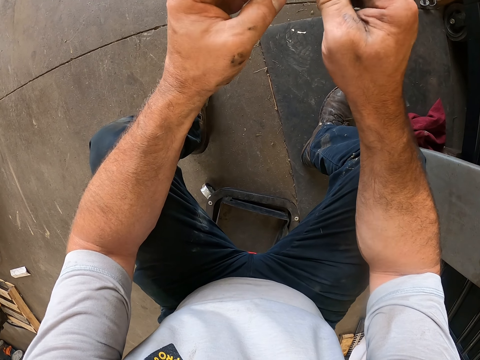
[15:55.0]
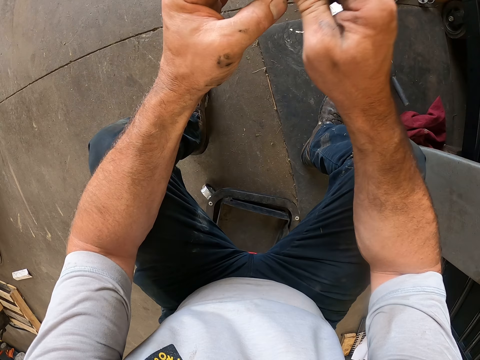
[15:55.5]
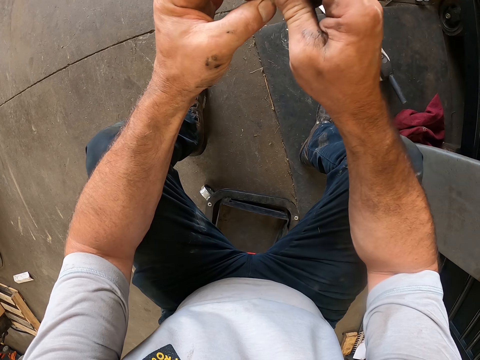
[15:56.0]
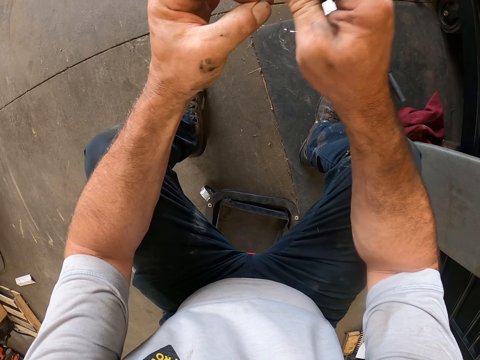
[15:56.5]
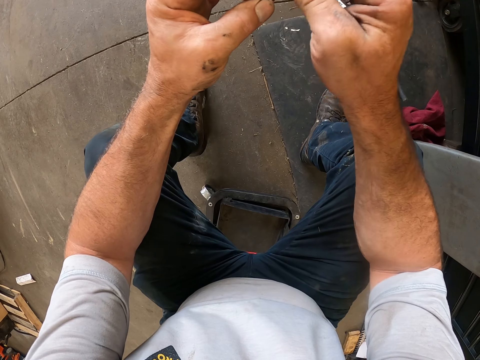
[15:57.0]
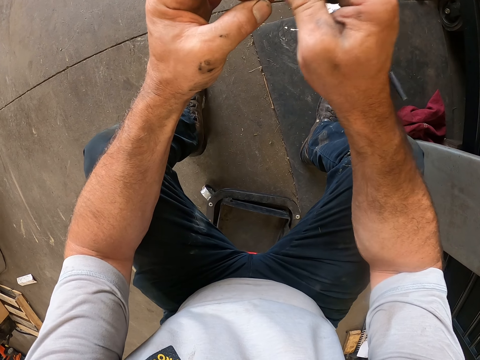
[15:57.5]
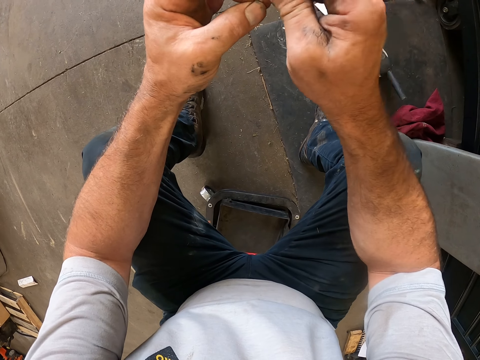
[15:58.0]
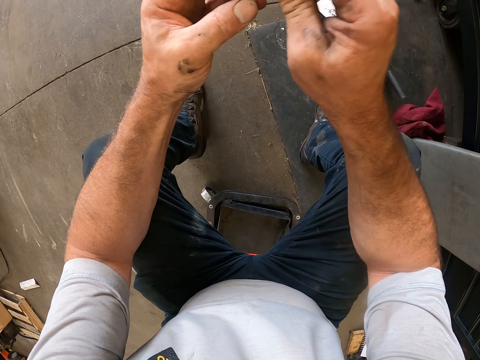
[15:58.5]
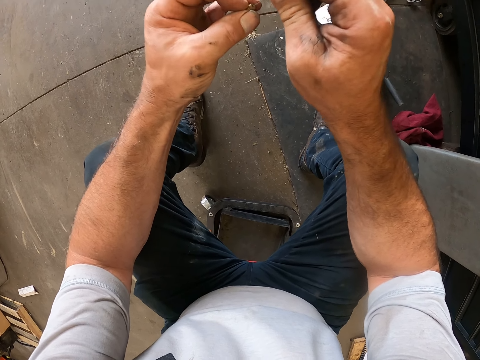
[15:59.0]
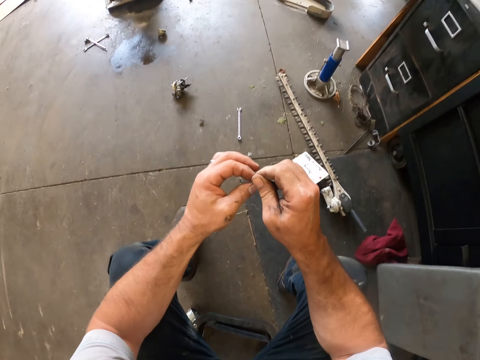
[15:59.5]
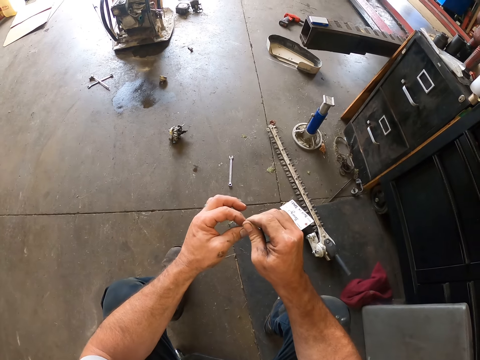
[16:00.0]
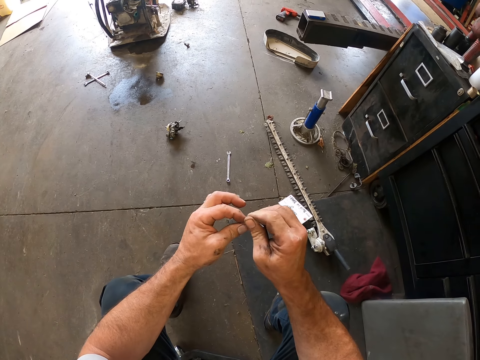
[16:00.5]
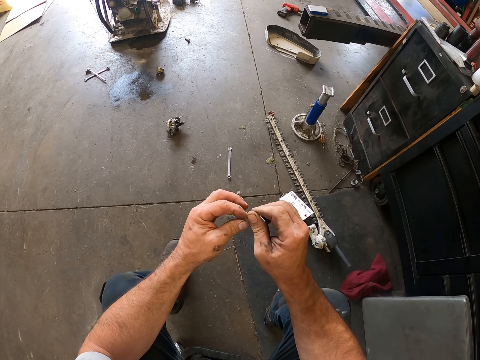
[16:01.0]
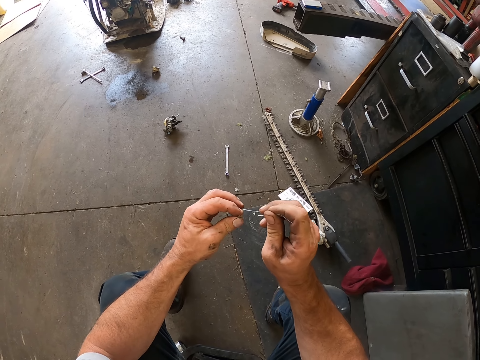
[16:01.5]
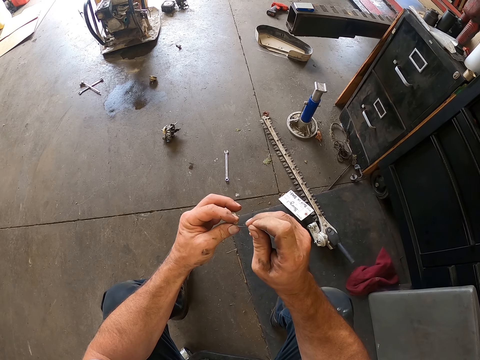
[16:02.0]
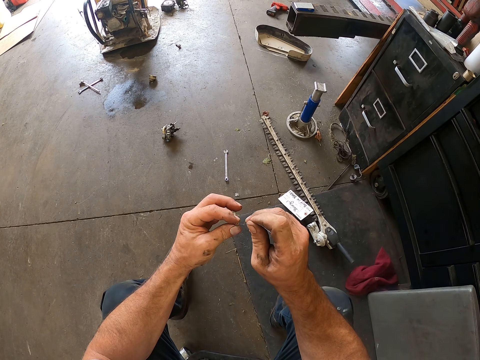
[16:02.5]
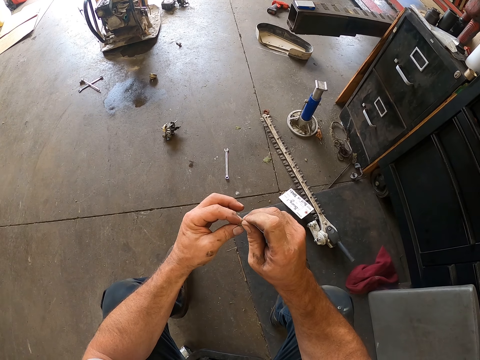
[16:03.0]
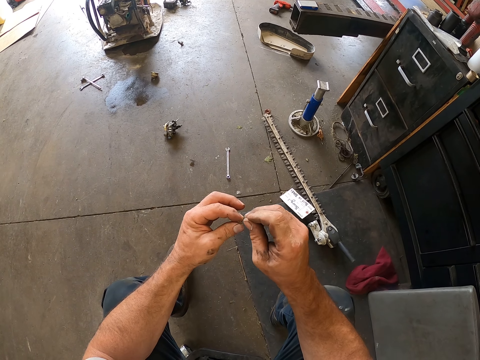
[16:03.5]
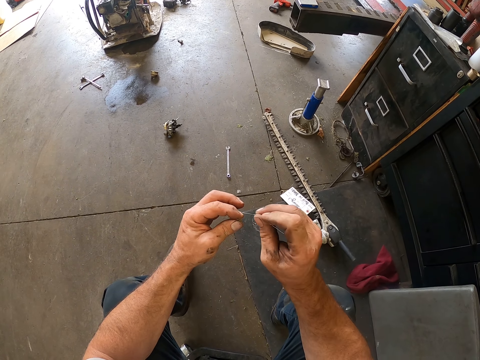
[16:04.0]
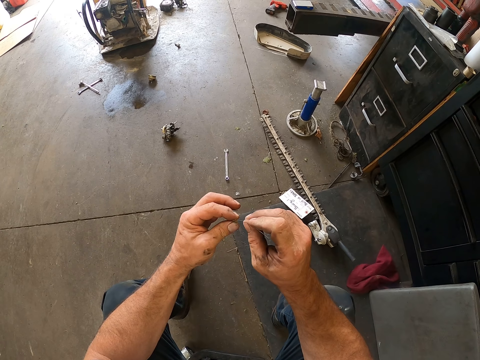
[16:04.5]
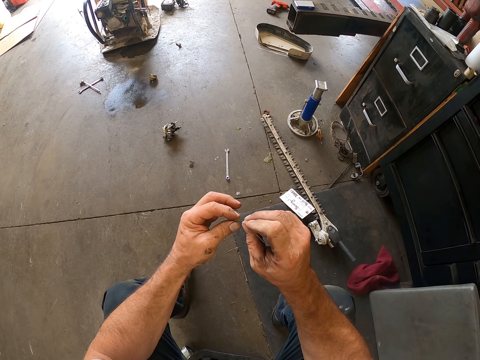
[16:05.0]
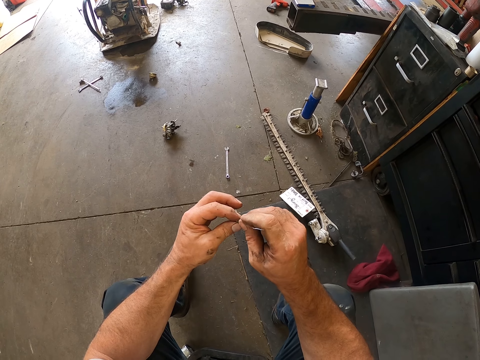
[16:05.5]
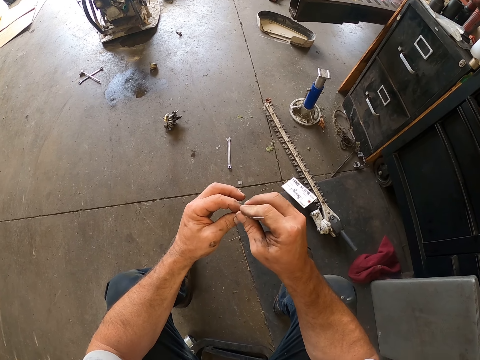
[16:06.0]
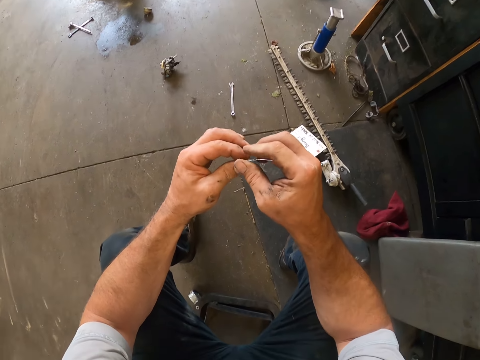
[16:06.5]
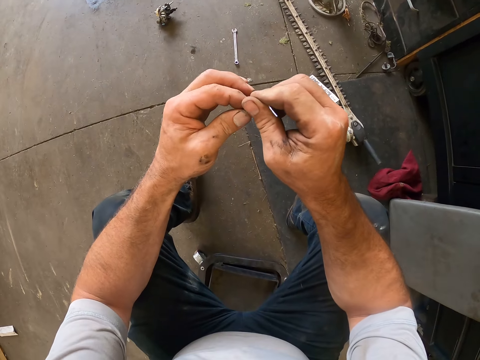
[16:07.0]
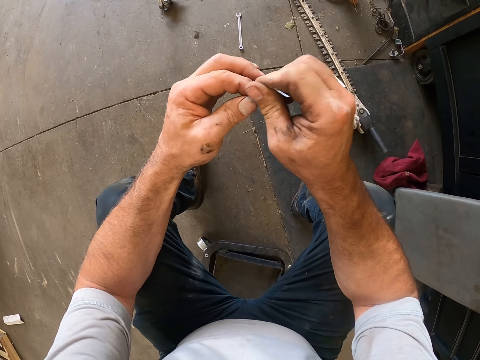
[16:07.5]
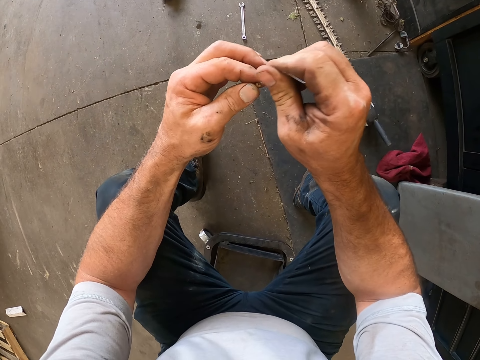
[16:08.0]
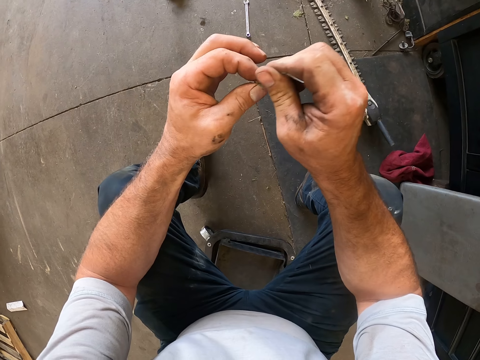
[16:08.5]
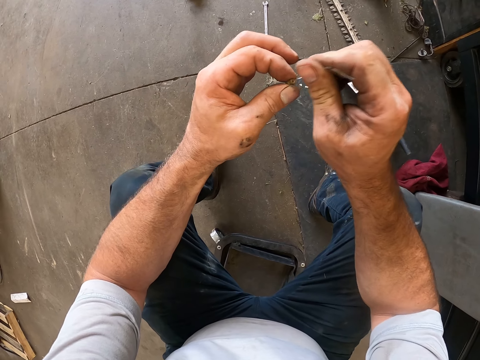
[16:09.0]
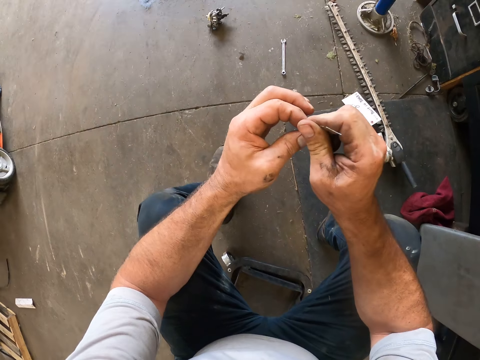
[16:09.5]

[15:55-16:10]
The camera wearer pulls the string off the bolt. They clear the bolt with the string.

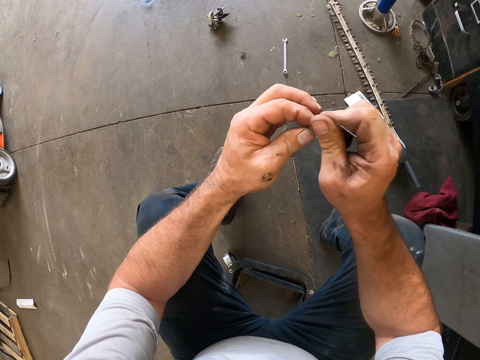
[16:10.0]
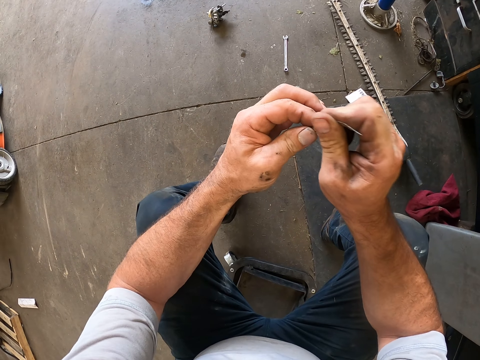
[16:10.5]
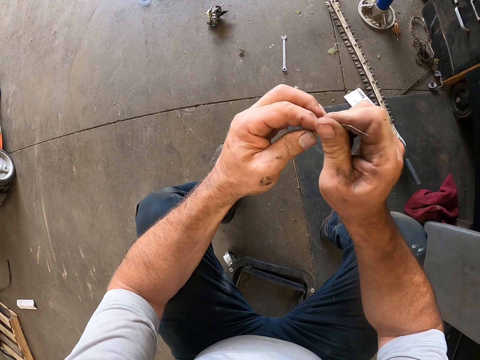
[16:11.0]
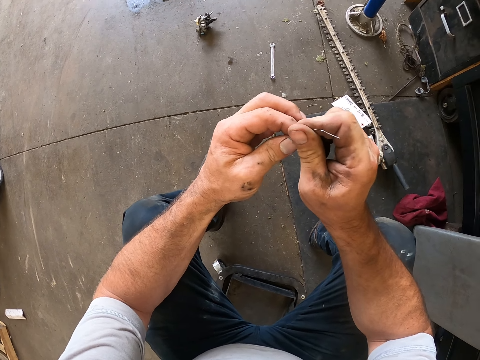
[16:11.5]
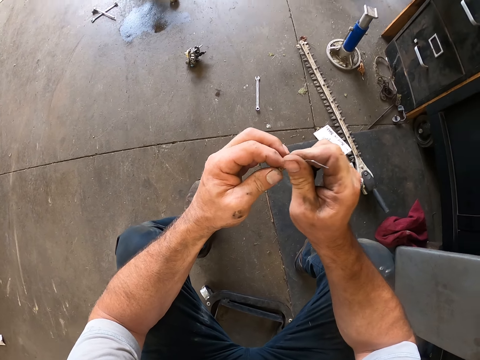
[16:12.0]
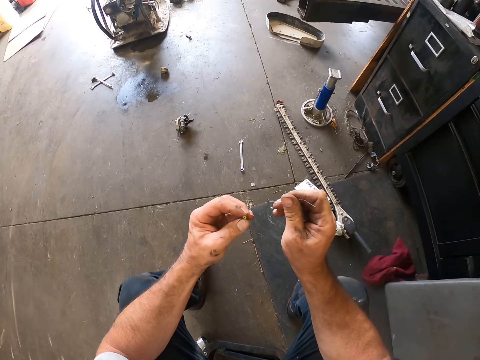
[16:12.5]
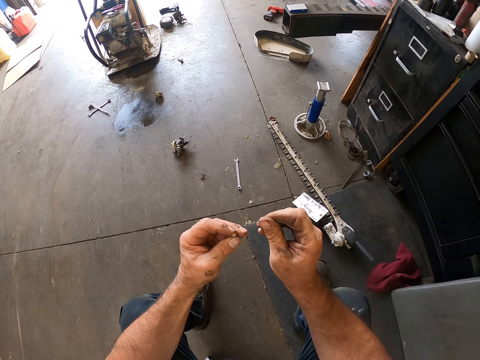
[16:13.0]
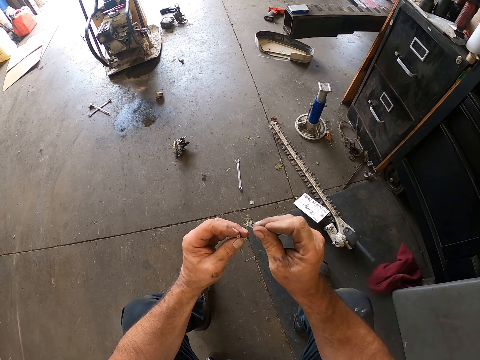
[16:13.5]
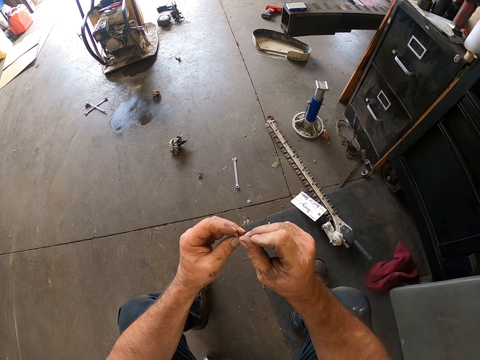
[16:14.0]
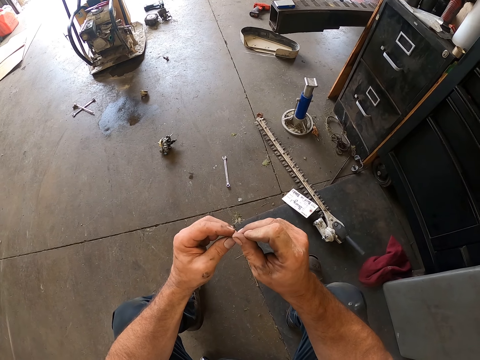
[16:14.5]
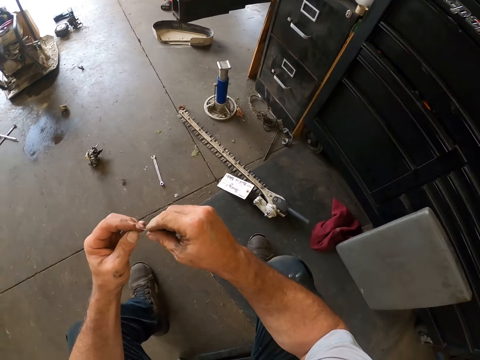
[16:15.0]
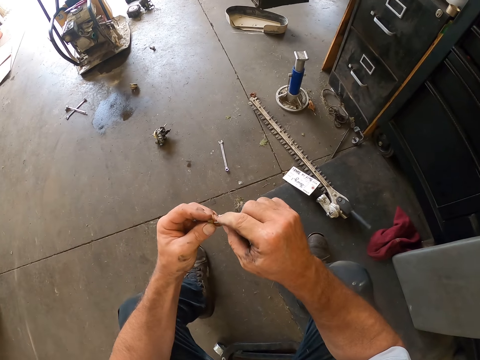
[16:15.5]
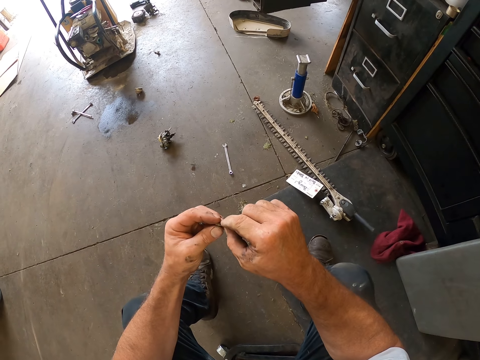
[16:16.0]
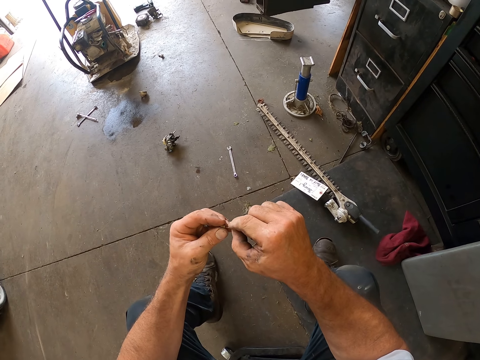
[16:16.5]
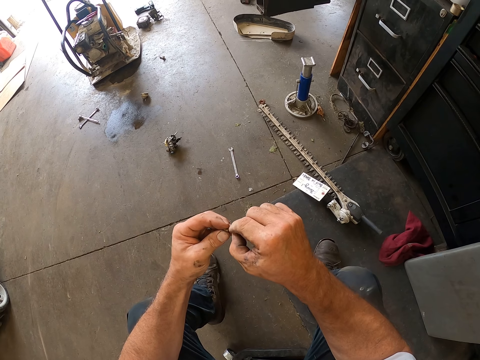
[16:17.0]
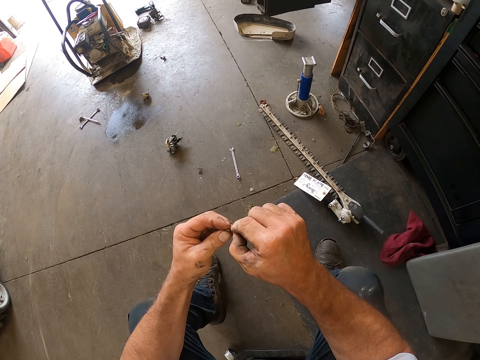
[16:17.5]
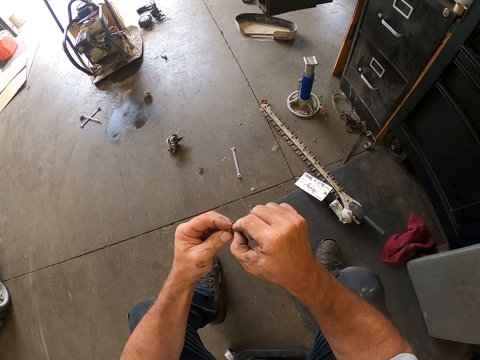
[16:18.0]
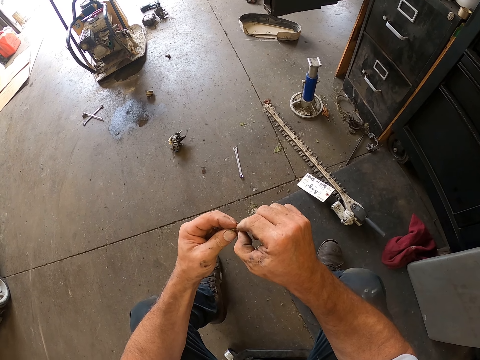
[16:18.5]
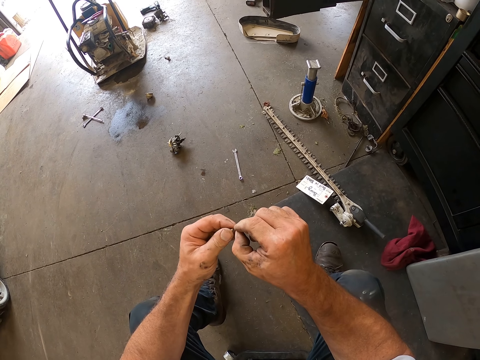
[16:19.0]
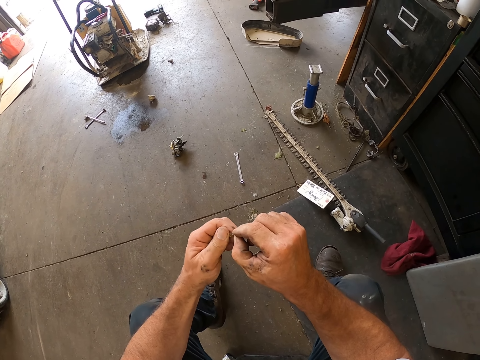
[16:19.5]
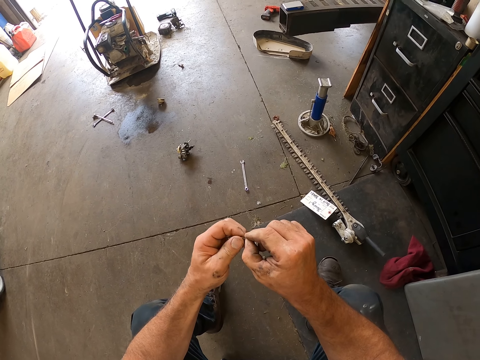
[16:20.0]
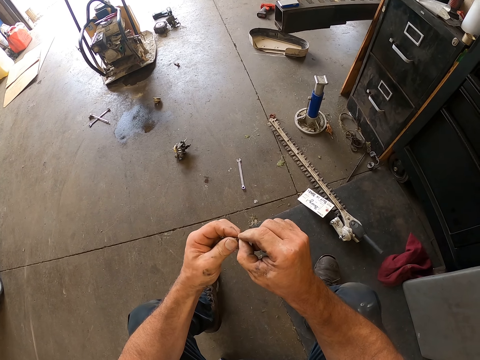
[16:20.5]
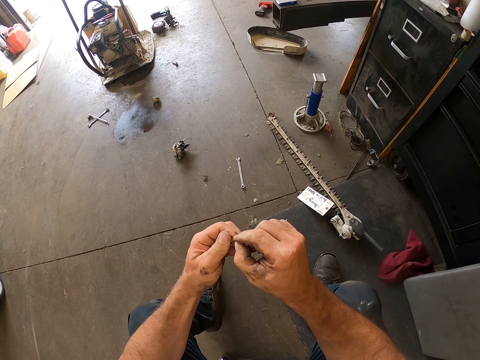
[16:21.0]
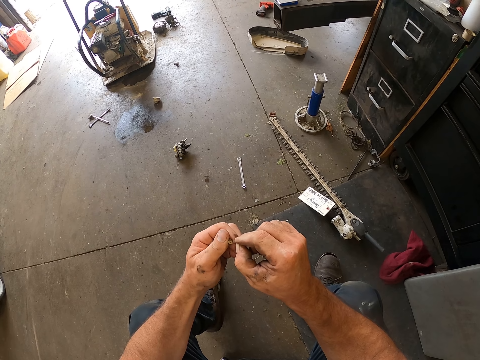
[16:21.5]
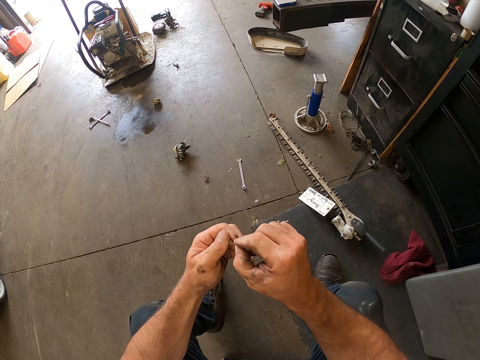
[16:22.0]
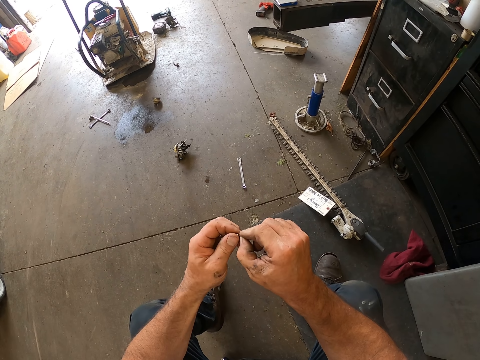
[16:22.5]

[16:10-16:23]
The camera wearer removes the pin or string from the screw or bolt with his right hand. He clears the bolt with the string. He puts the tagging wire into the screw with his right hand. He turns the screw with his left hand.
